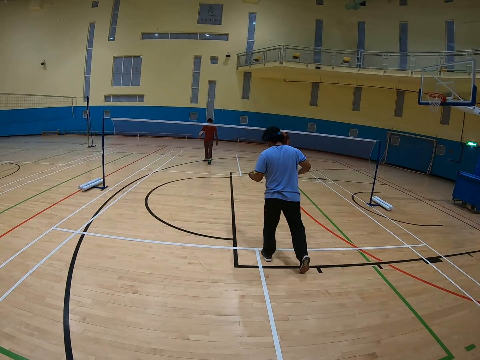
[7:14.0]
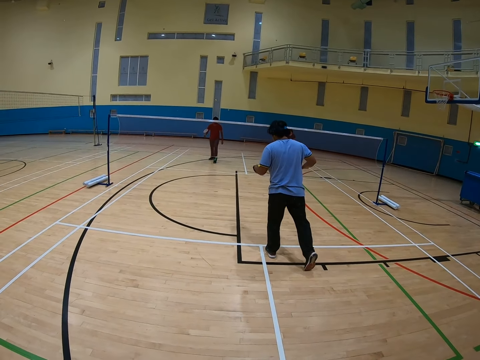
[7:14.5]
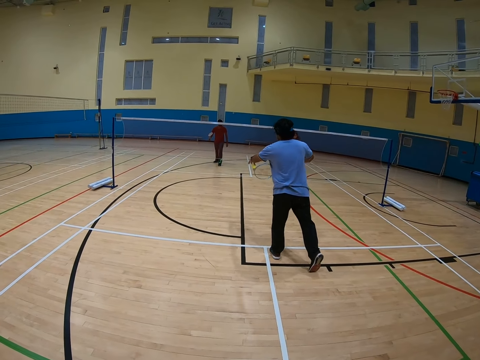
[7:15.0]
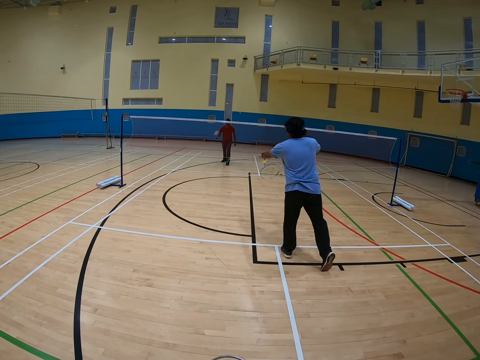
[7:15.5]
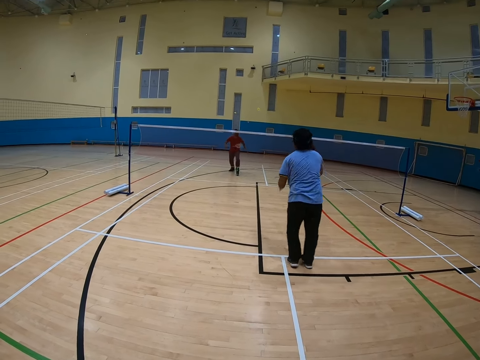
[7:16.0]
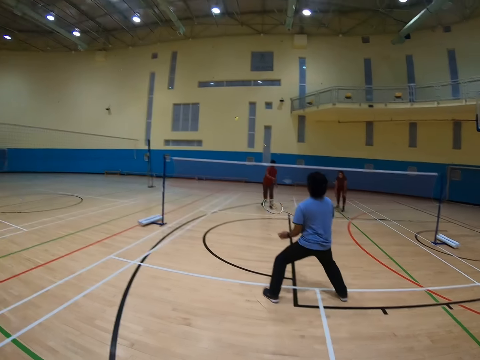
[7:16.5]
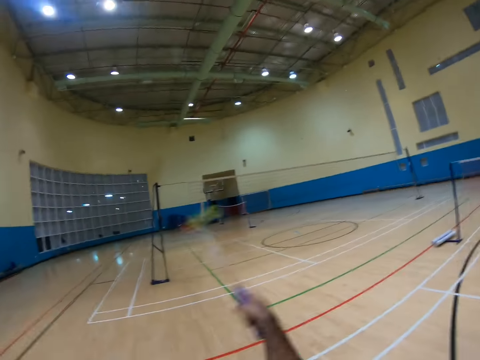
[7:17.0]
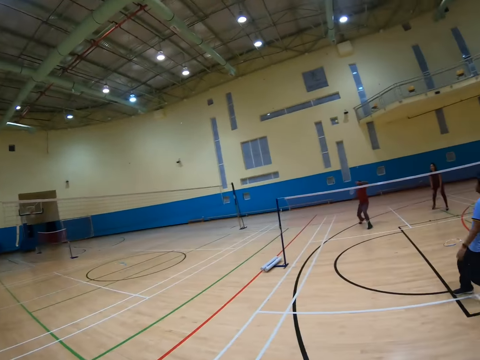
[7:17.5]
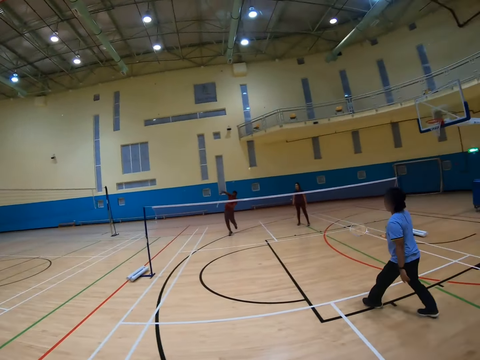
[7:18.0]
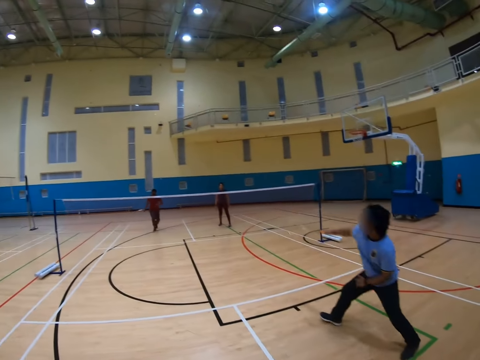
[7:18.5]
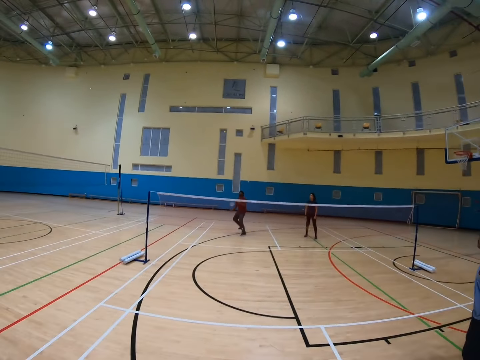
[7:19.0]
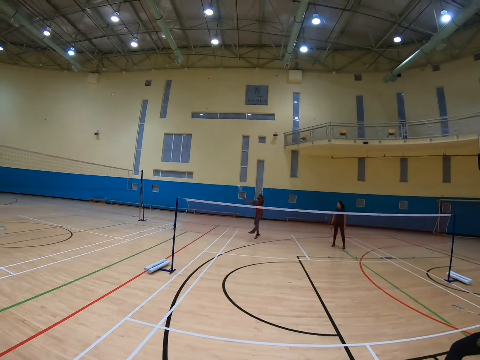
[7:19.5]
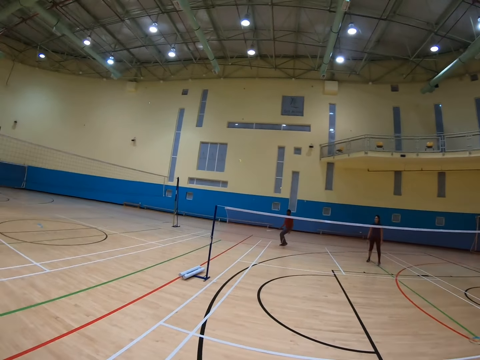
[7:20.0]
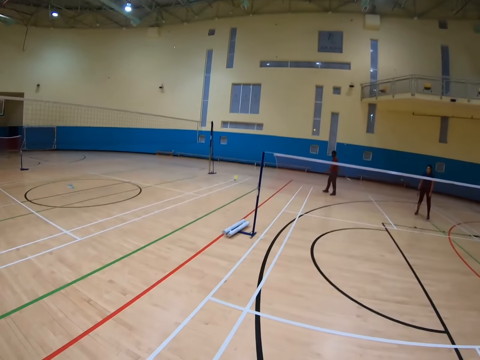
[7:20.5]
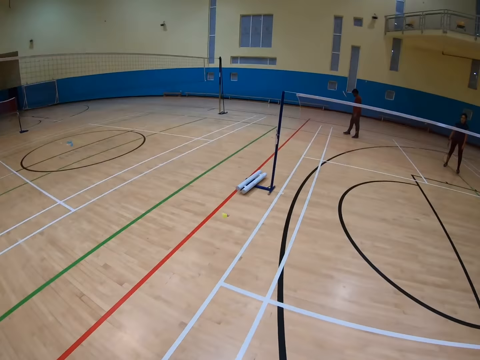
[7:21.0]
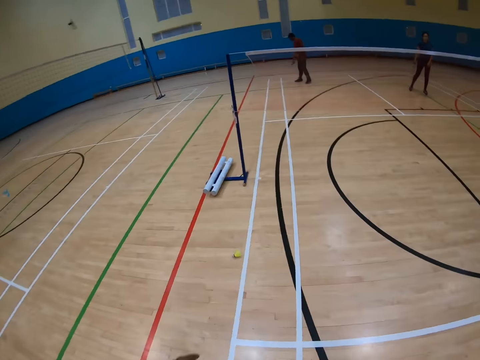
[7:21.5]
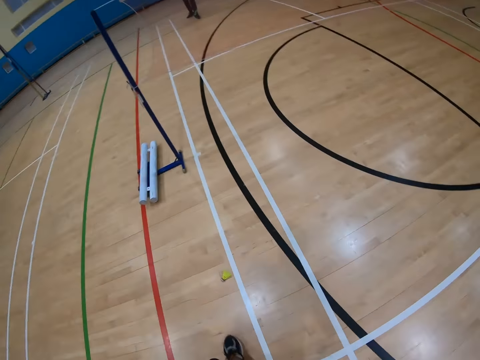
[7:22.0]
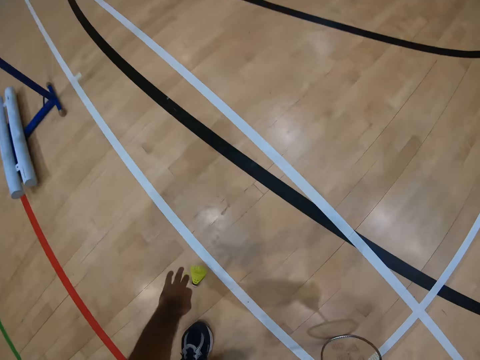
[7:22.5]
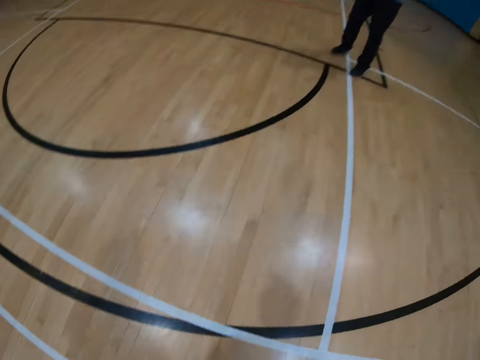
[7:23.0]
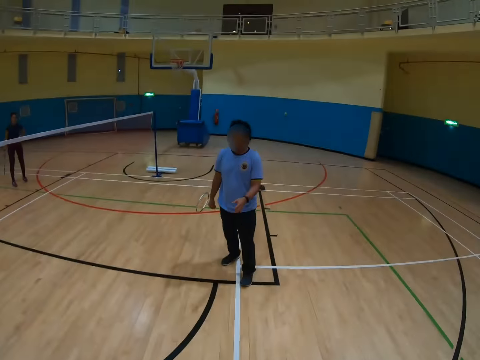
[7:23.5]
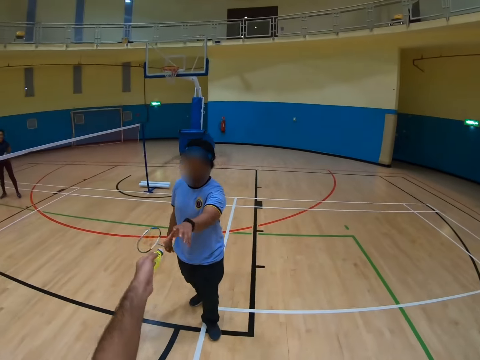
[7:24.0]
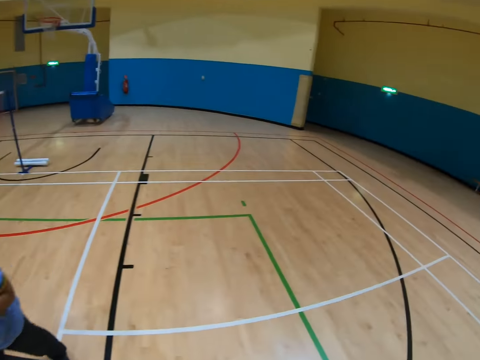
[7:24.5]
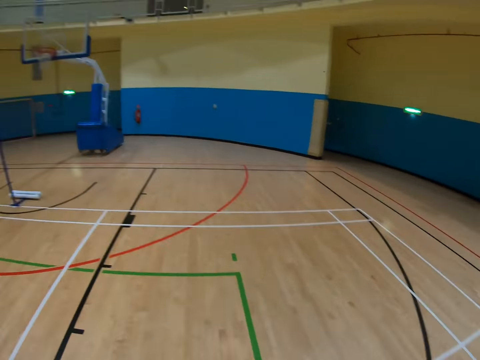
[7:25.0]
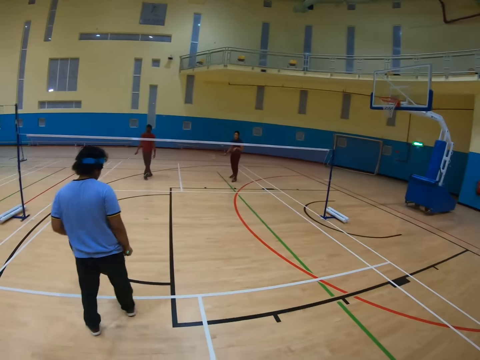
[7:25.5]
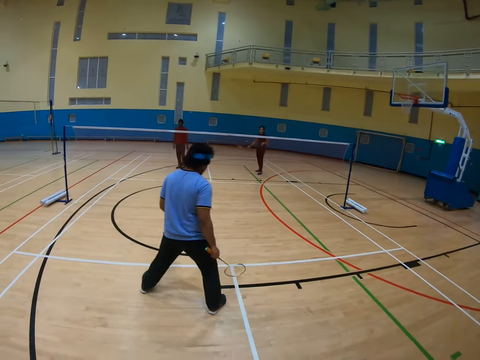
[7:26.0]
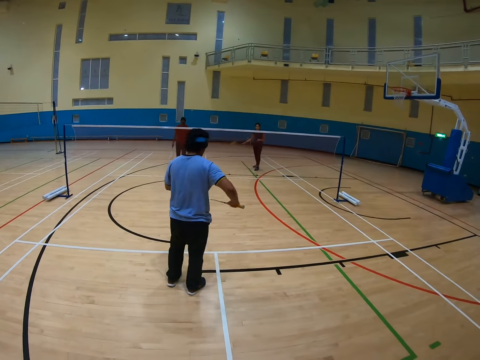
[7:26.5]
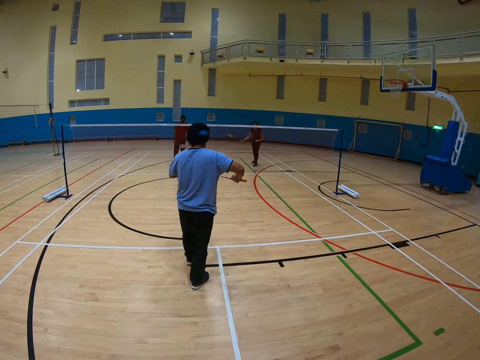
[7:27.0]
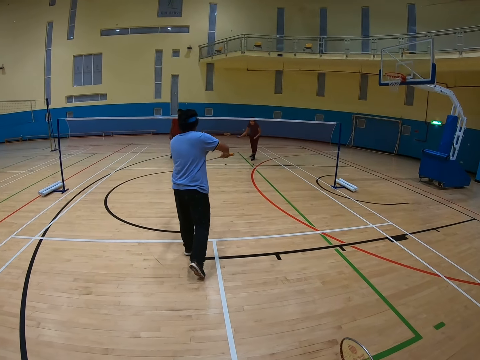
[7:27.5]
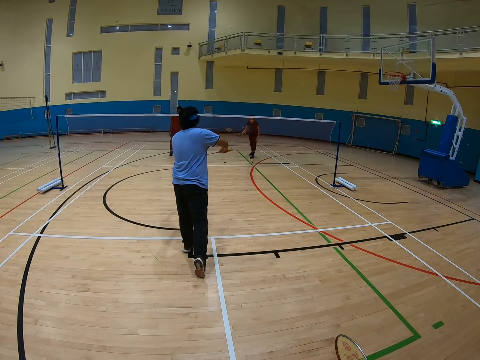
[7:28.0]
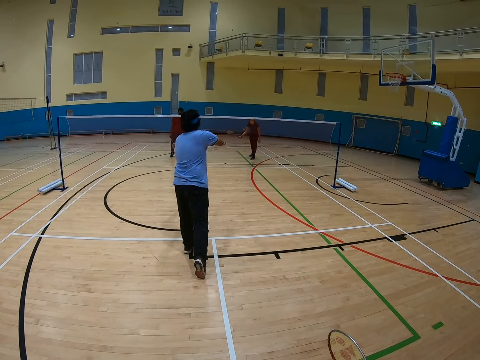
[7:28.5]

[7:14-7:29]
The camera wearer plays badminton with a man, another man and a woman. They take the shuttlecock from the floor. They give a person the shuttlecock.

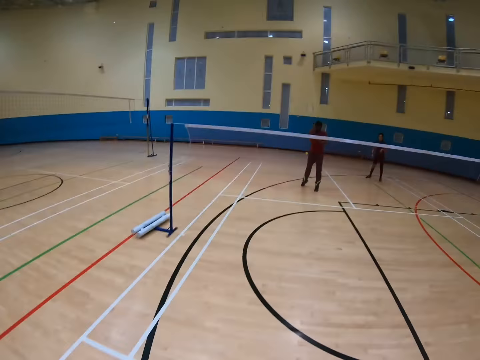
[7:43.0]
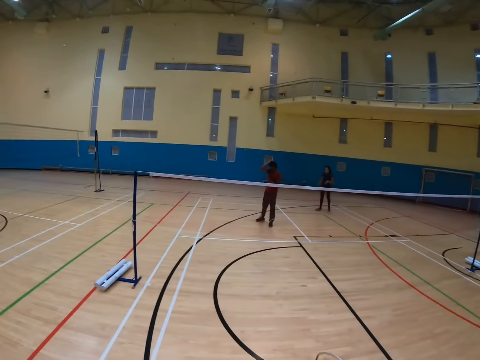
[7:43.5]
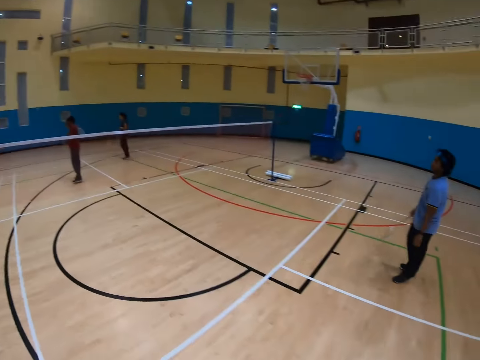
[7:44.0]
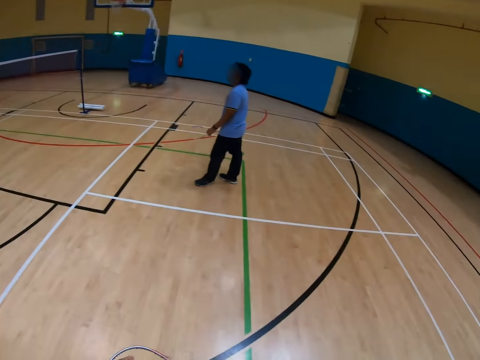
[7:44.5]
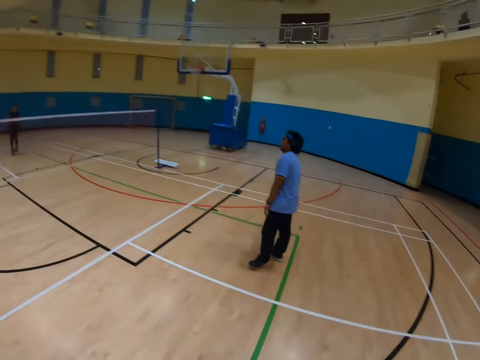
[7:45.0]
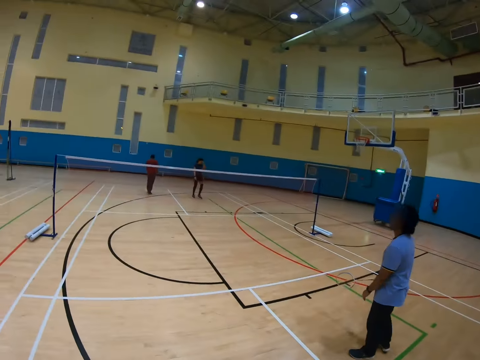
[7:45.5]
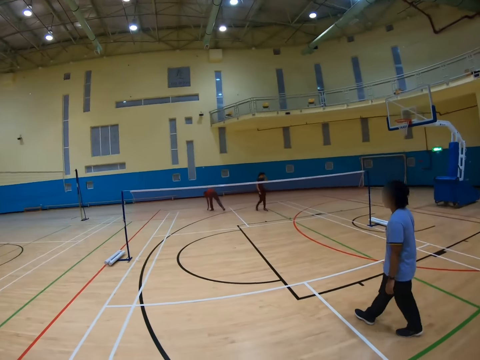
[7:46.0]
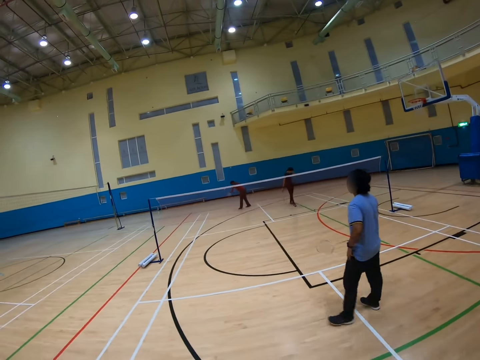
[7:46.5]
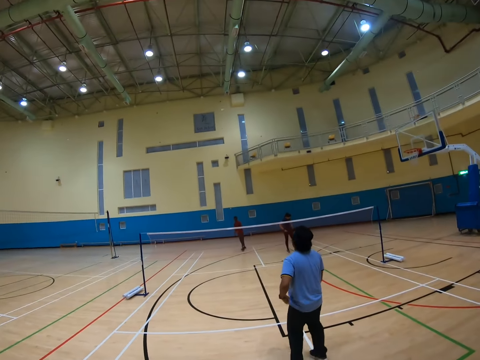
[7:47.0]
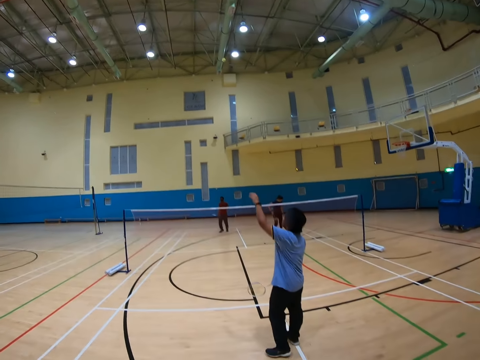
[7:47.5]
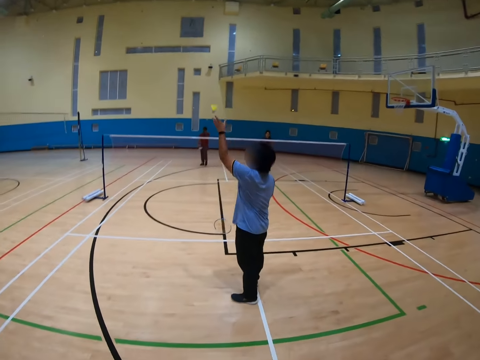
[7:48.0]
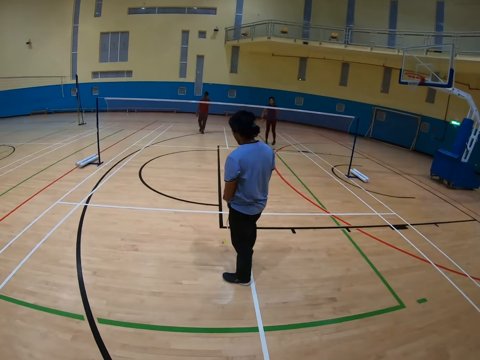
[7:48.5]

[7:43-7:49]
The camera wearer plays a badminton game.

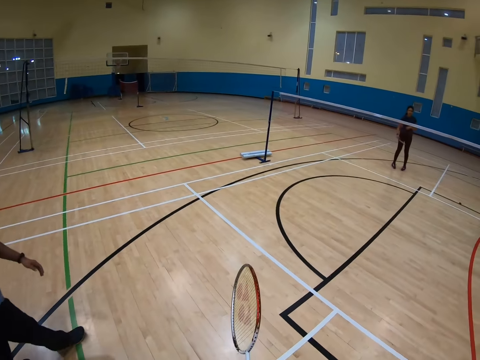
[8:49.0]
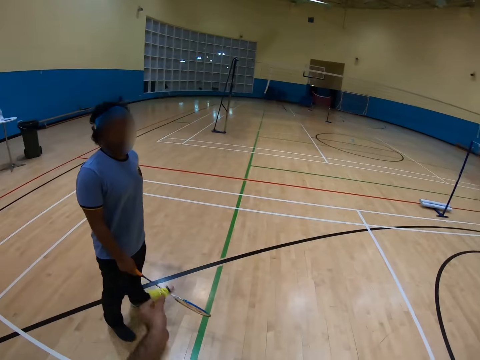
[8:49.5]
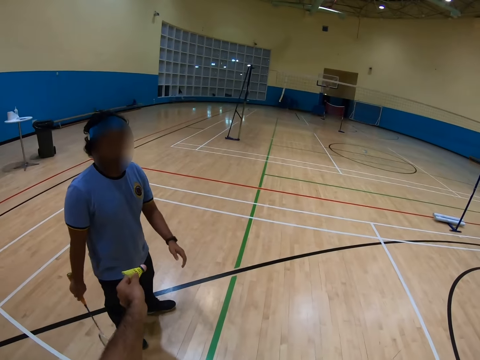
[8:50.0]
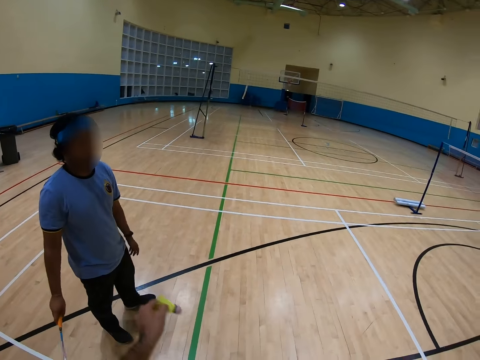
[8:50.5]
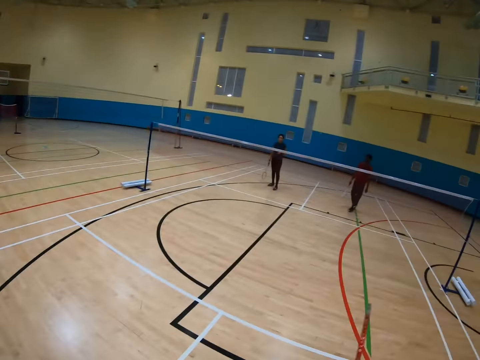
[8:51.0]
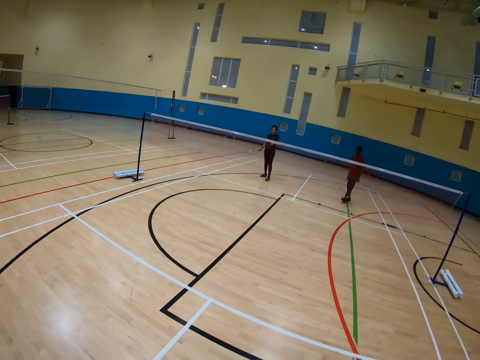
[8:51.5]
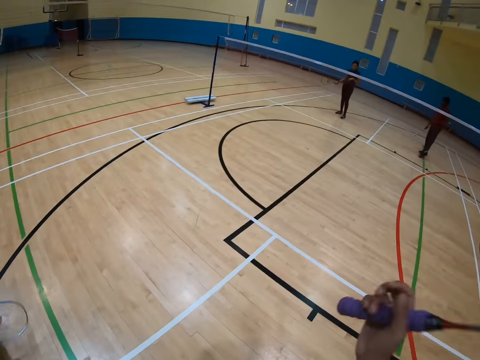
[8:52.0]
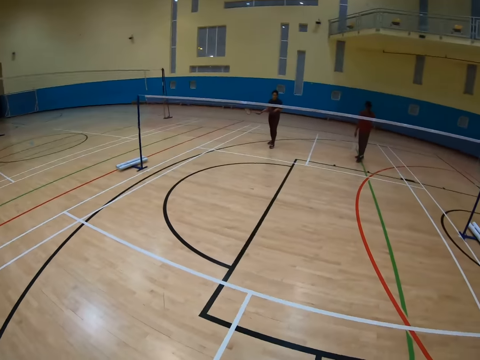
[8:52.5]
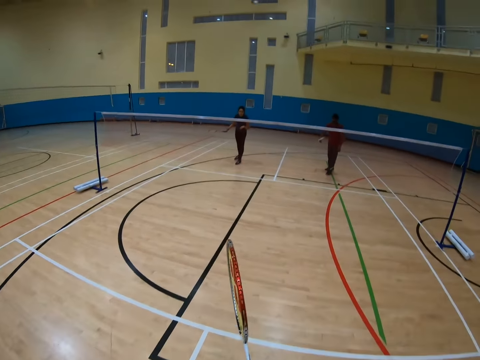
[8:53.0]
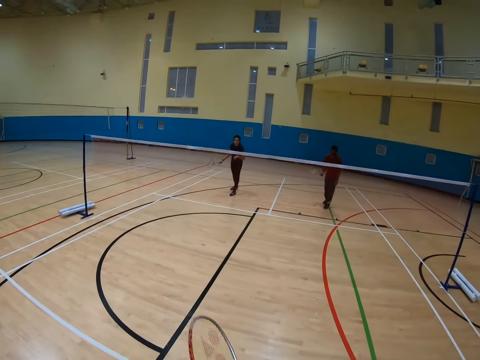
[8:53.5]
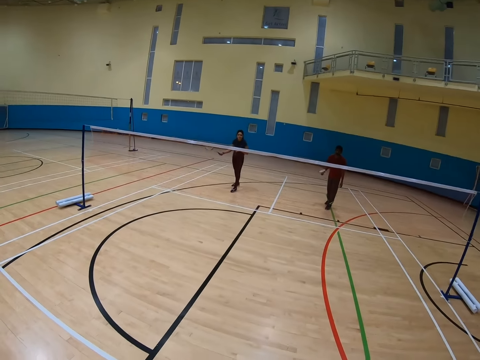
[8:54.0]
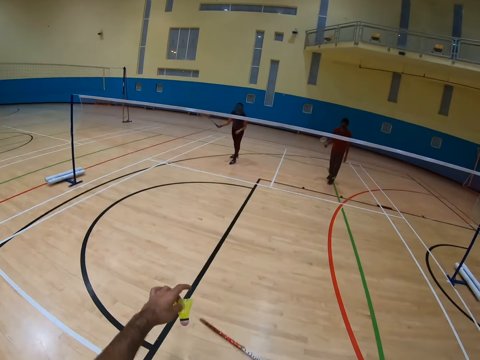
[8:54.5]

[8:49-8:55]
The camera wearer gives a man the shuttle.
